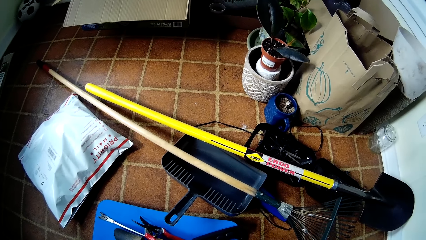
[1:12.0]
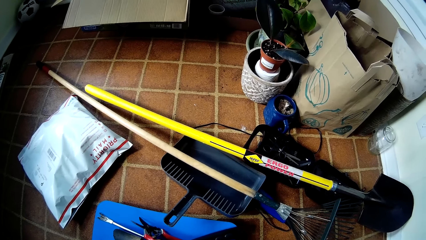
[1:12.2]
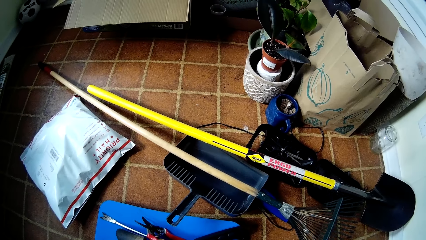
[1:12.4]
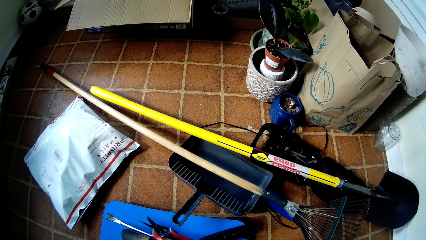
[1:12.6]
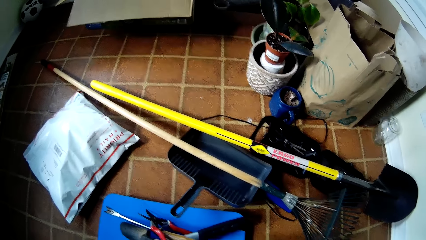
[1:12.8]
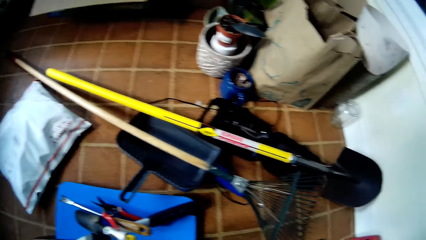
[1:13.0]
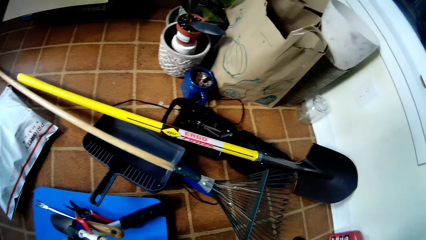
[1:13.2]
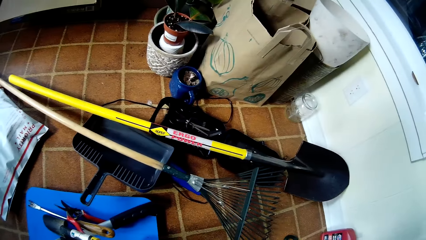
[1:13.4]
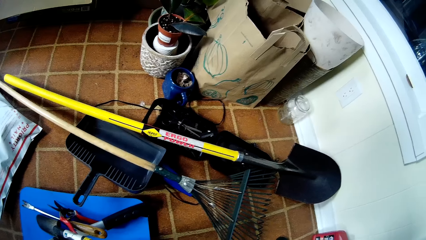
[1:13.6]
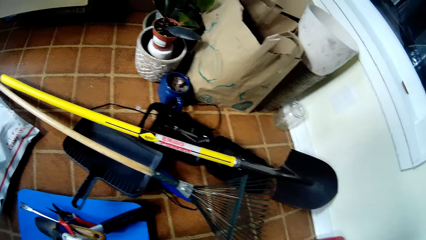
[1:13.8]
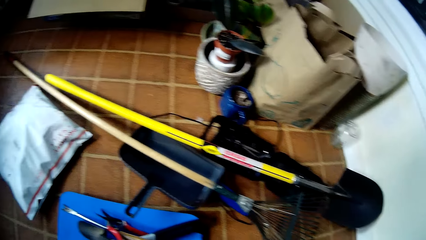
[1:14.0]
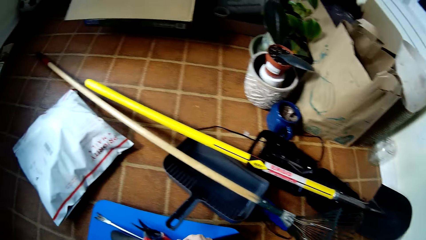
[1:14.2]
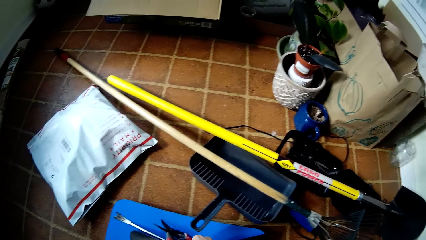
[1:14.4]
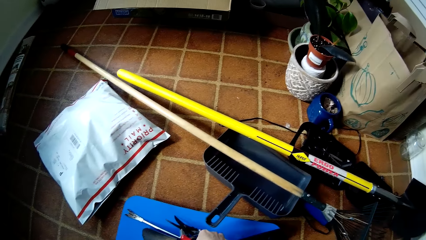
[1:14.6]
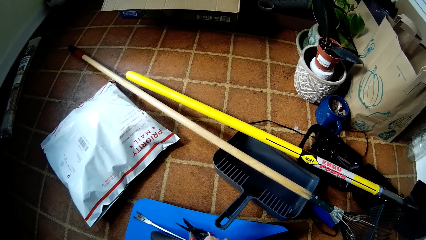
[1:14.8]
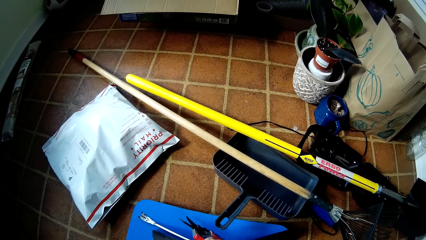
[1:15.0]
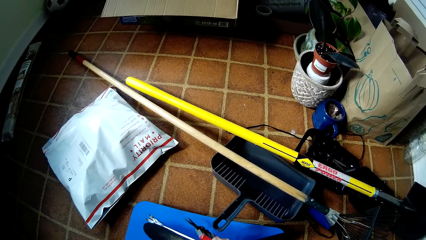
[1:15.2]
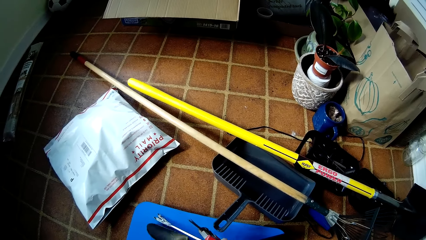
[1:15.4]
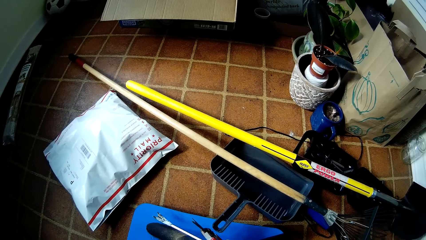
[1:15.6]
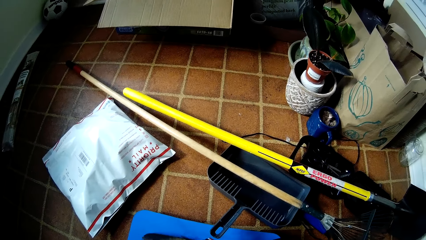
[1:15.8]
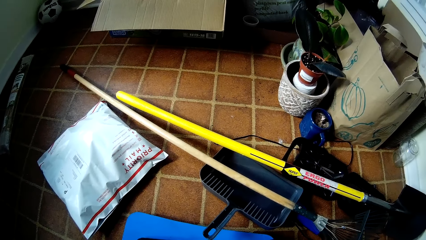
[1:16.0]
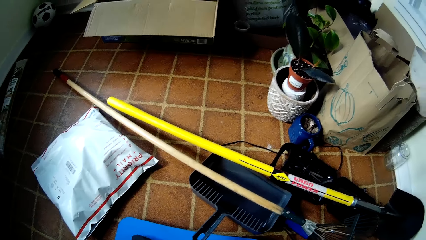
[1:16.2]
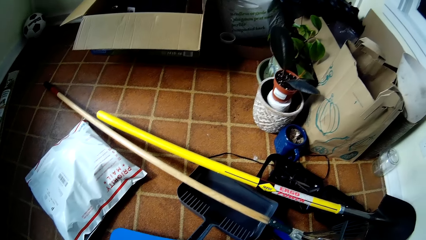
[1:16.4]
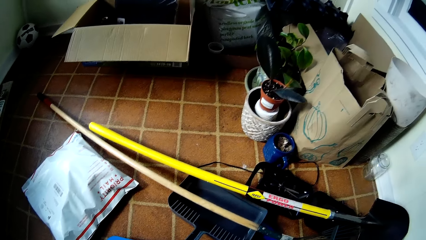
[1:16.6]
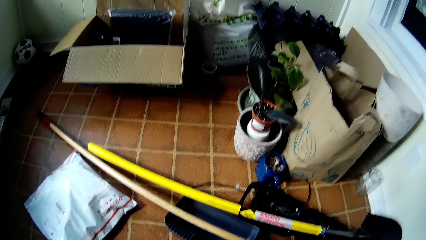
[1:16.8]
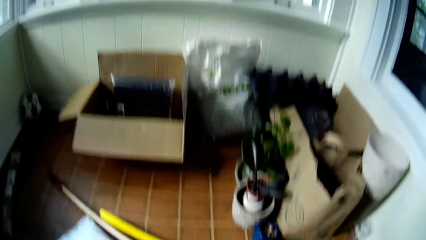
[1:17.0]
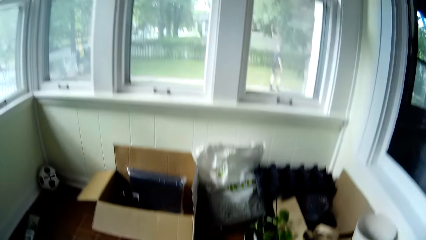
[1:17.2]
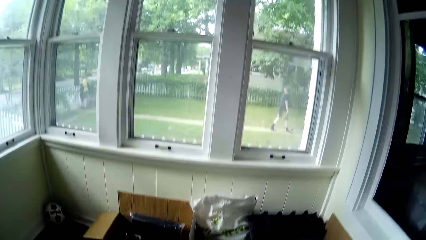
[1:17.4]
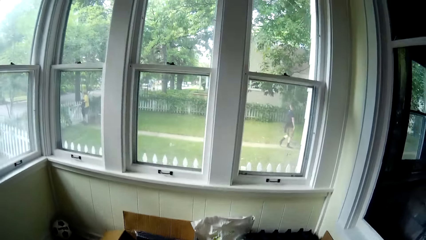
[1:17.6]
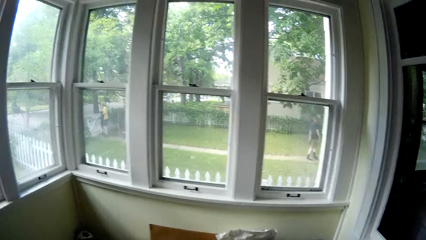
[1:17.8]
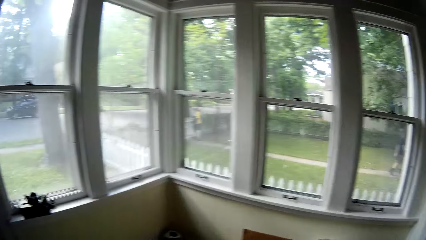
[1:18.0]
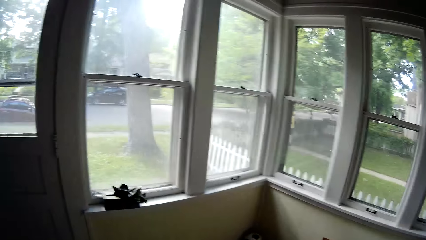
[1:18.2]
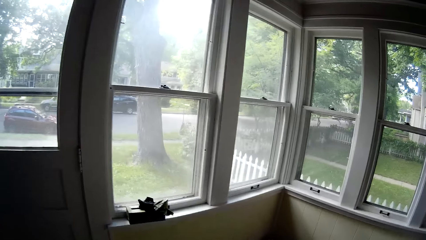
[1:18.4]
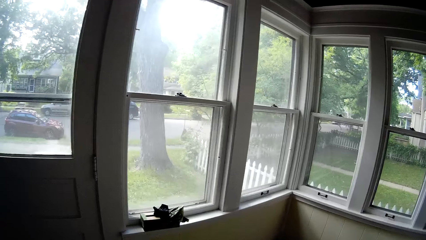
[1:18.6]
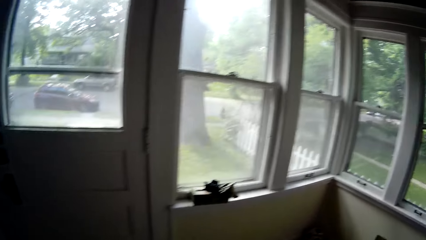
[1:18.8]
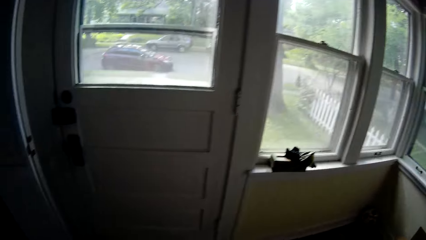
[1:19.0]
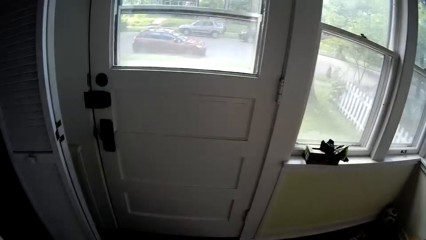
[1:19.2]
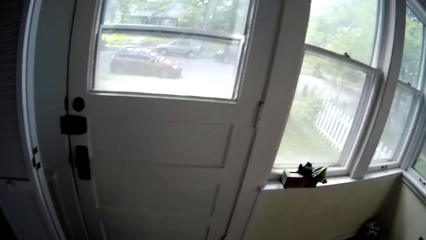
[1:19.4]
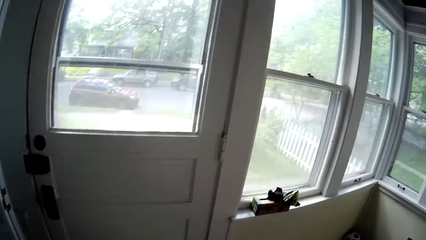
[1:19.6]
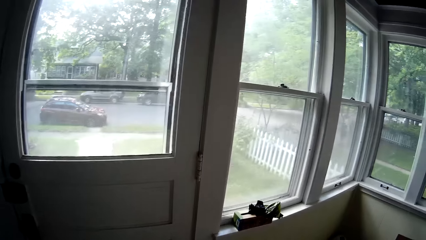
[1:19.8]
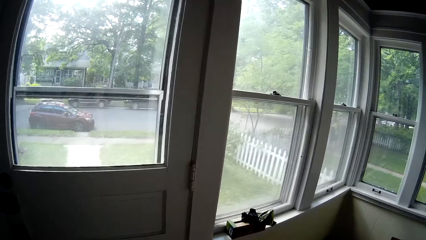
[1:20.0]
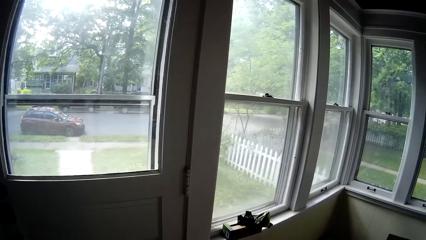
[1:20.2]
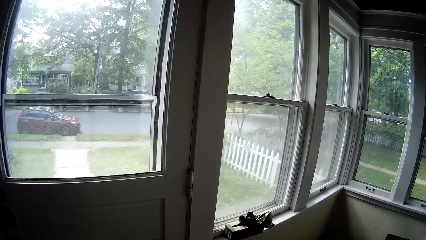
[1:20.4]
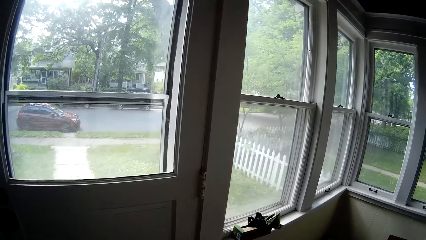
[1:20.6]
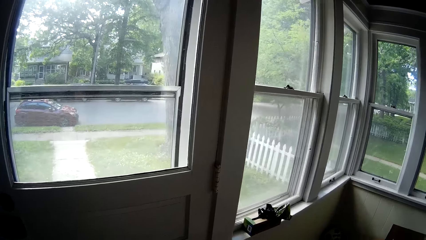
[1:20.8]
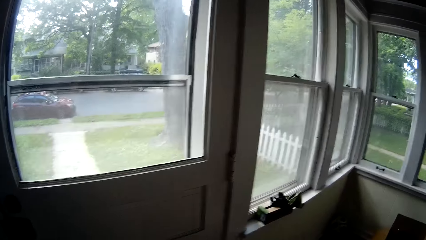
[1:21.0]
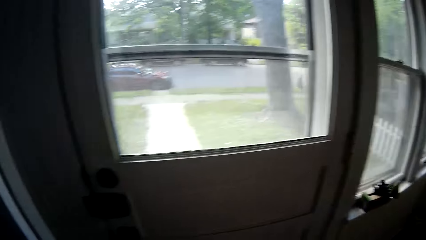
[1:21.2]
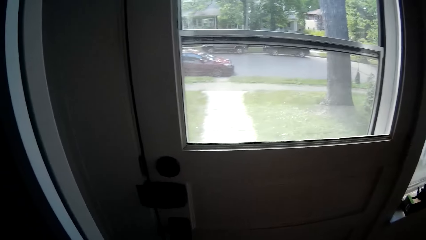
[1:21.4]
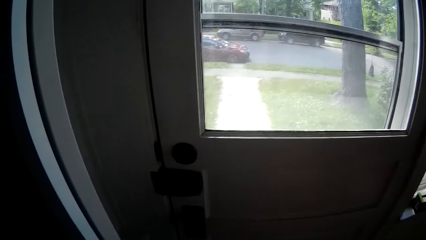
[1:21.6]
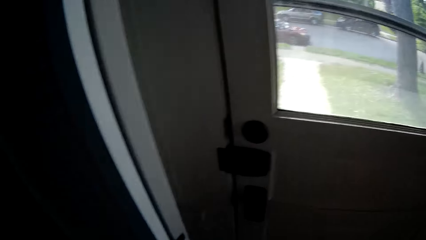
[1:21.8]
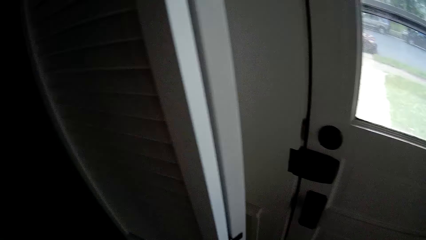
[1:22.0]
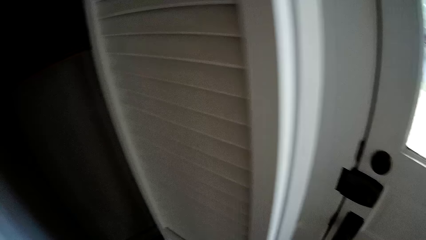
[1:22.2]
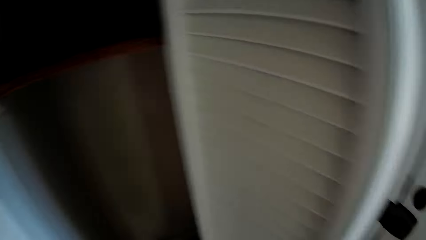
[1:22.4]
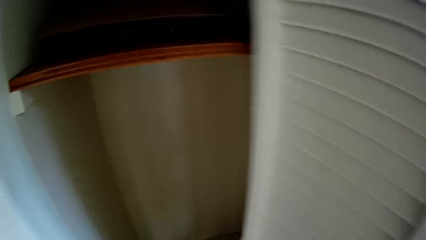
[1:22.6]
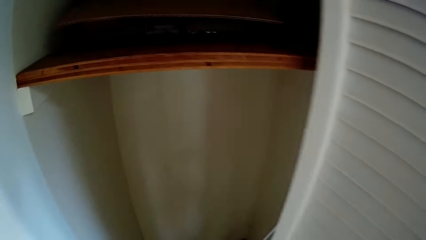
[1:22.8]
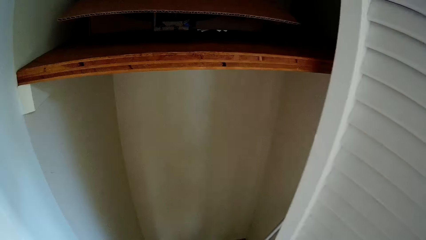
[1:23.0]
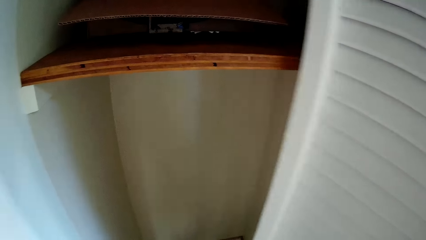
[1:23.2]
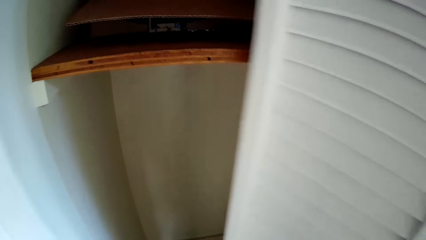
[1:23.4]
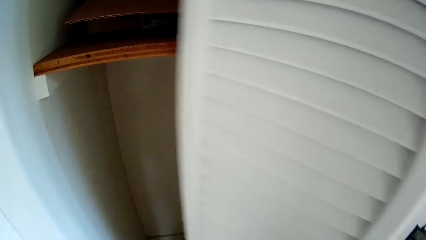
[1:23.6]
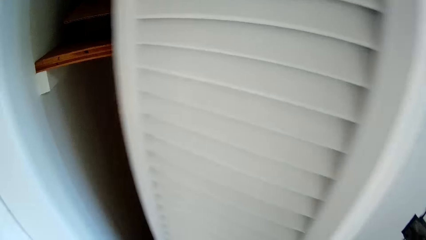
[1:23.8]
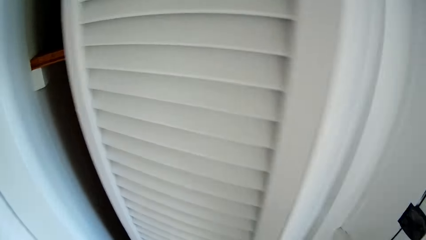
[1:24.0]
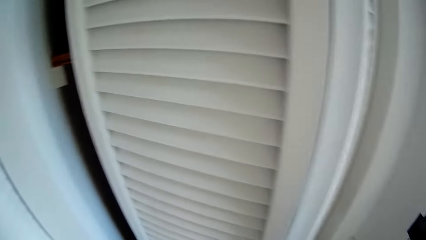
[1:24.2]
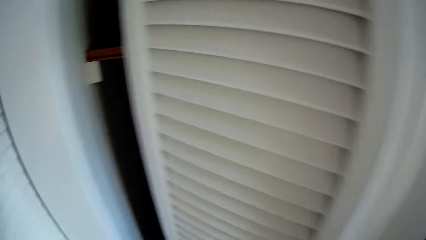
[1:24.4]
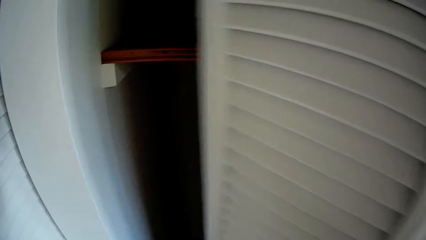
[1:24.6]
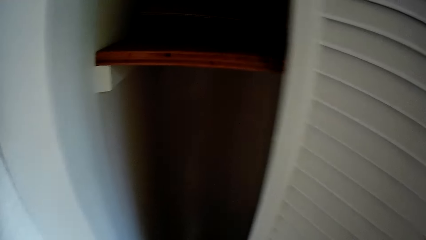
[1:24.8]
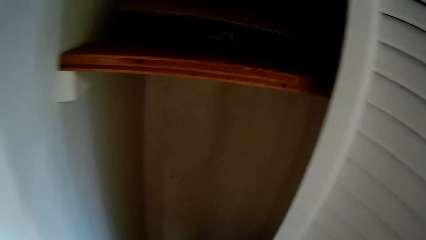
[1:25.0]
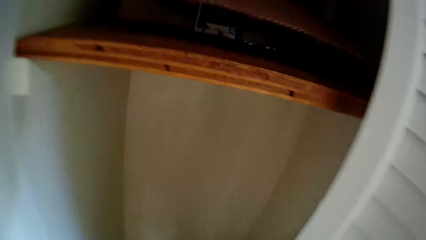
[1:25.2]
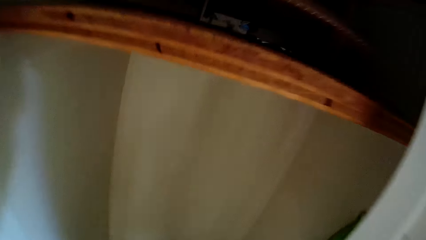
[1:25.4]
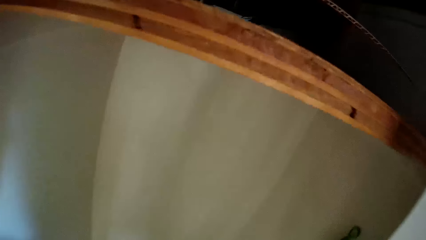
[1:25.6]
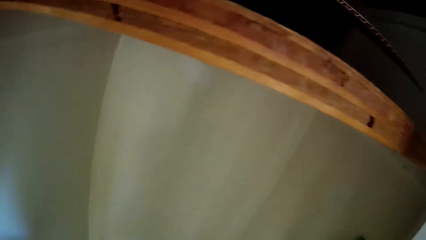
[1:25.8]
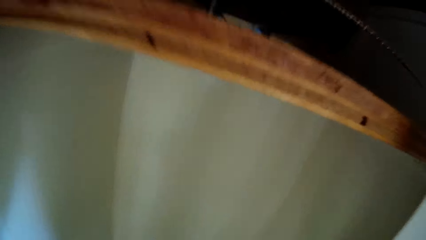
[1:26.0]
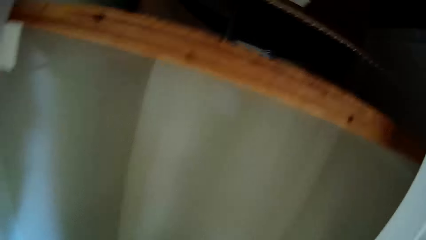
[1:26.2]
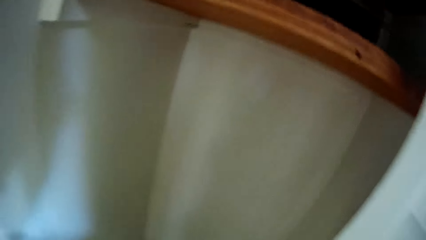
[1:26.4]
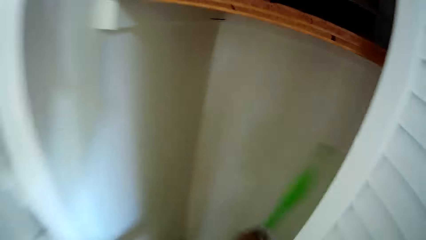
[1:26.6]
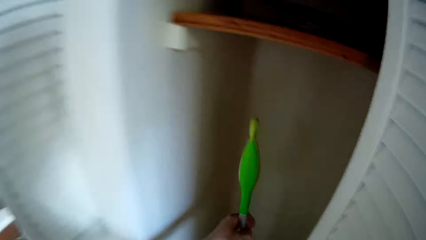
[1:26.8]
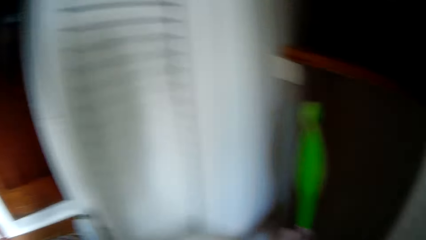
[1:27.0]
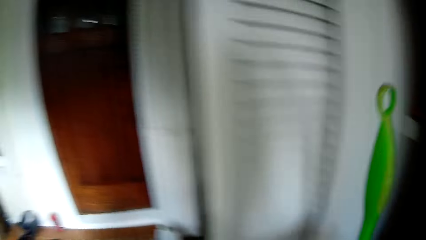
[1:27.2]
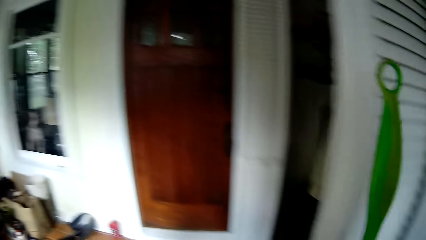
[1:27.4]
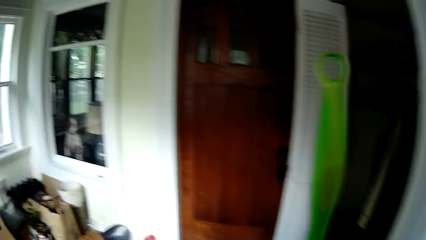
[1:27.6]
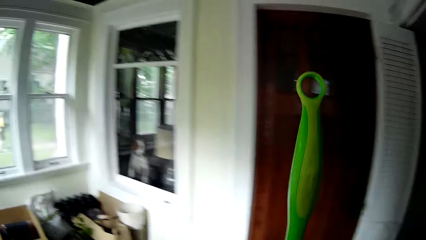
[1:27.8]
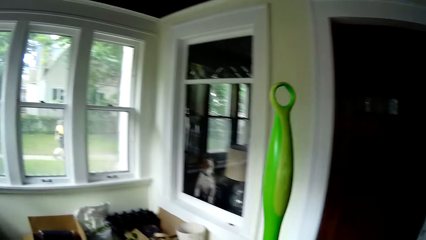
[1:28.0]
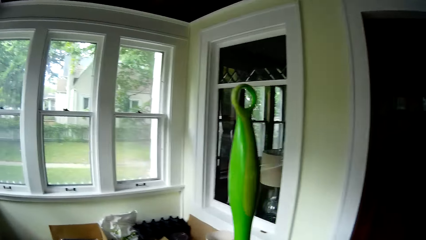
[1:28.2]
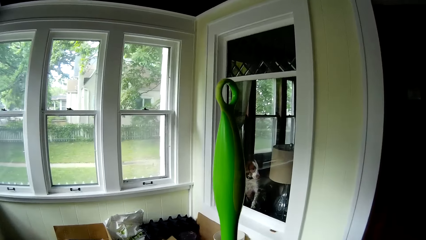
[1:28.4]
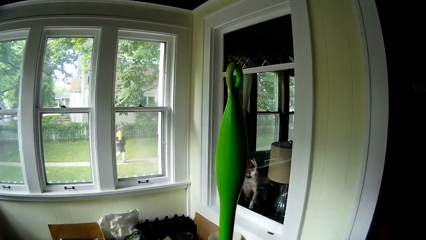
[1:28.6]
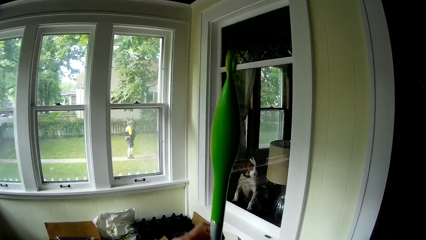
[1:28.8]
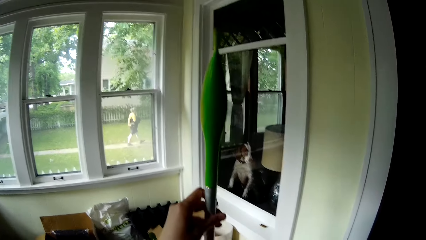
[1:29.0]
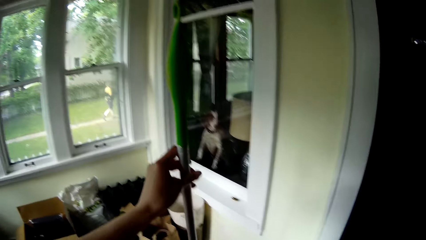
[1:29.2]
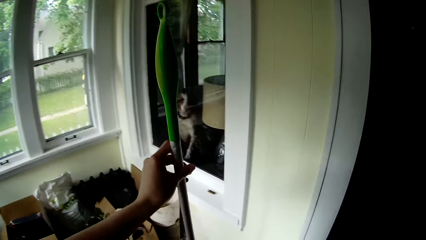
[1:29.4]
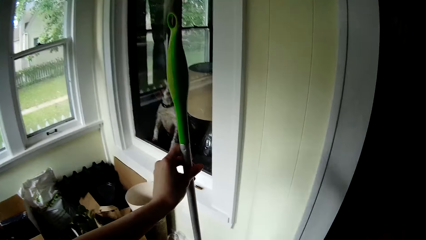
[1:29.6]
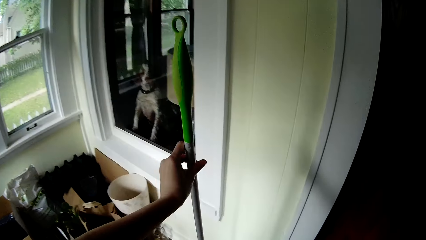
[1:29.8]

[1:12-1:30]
The camera wearer touches tools. She picks up a plant cutter on the floor with her right hand. She looks around. She closes the wardrobe halfway with her right hand. She slides the door. She opens the wardrobe with her right hand. She picks up a broom from the wardrobe with her left hand.
